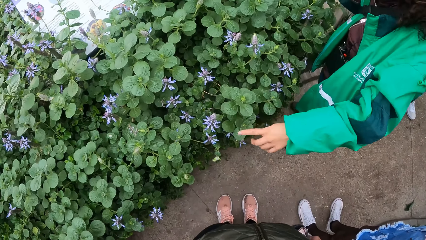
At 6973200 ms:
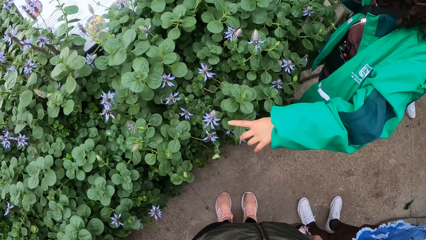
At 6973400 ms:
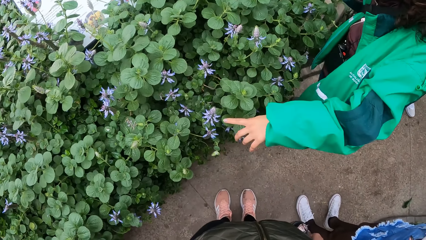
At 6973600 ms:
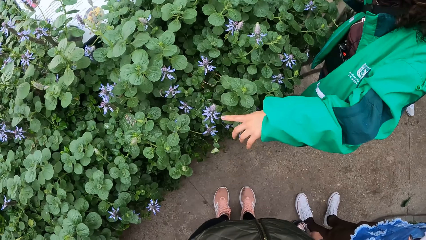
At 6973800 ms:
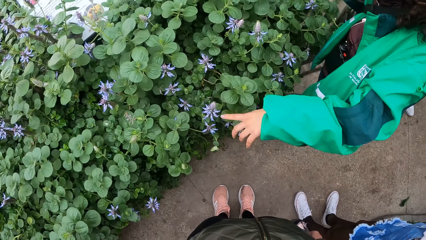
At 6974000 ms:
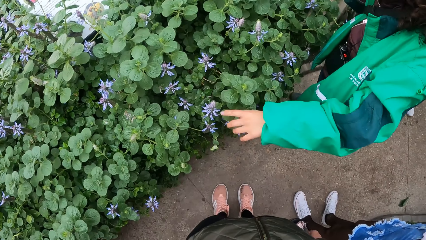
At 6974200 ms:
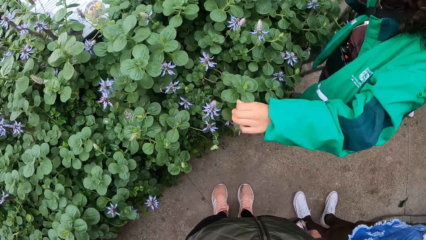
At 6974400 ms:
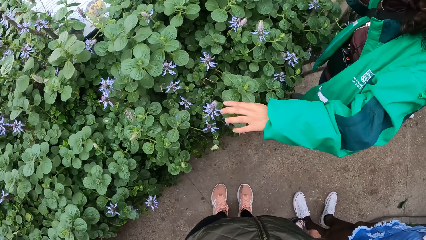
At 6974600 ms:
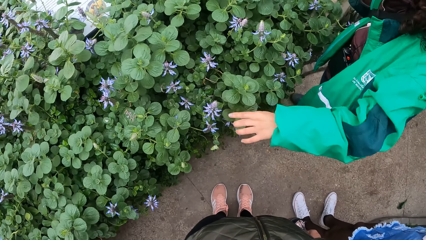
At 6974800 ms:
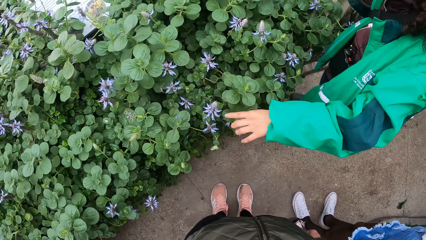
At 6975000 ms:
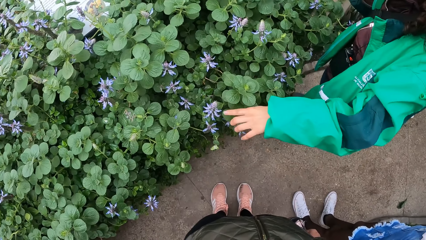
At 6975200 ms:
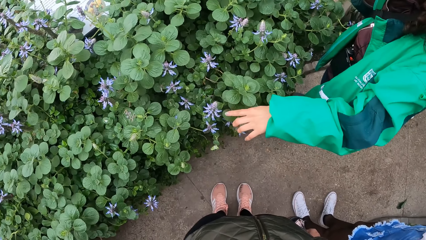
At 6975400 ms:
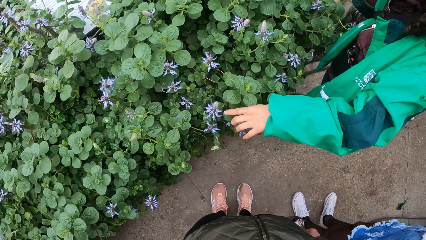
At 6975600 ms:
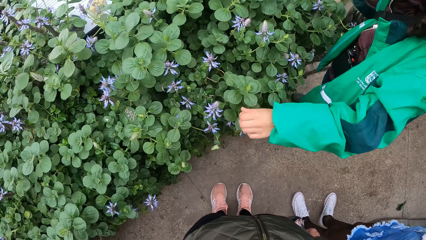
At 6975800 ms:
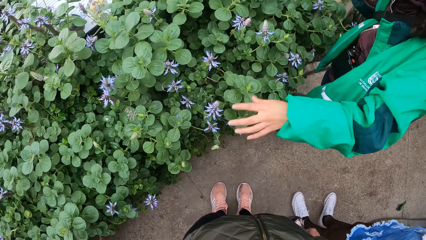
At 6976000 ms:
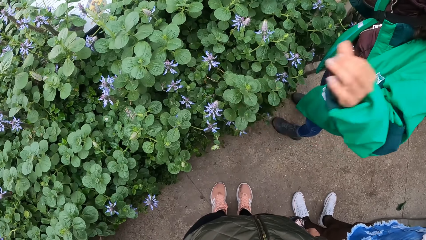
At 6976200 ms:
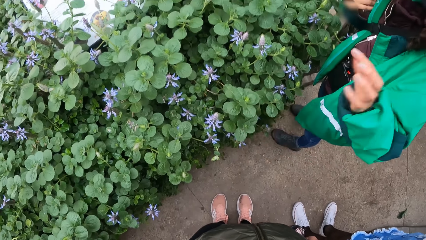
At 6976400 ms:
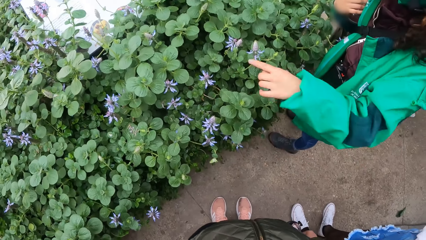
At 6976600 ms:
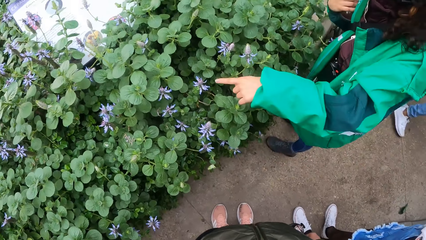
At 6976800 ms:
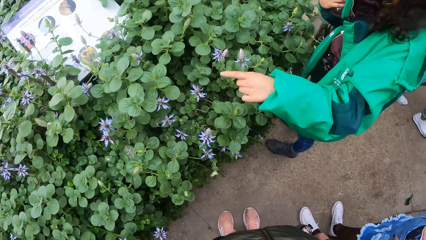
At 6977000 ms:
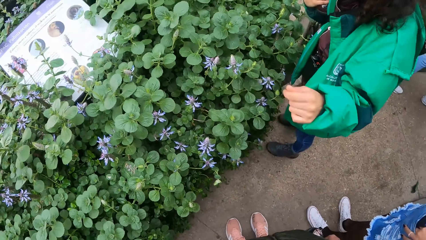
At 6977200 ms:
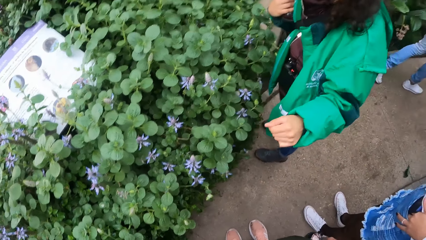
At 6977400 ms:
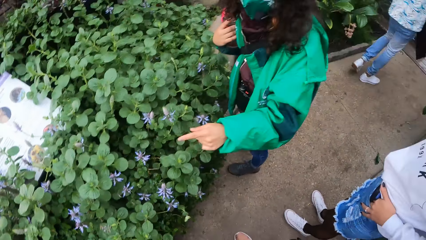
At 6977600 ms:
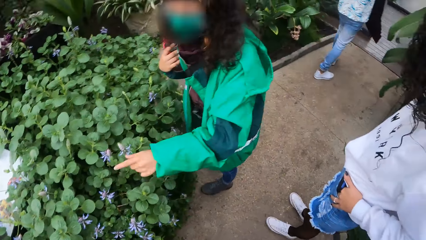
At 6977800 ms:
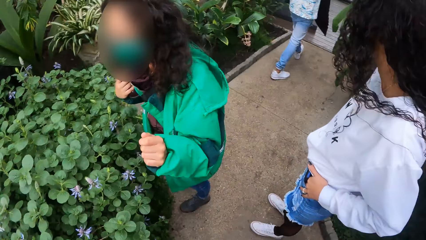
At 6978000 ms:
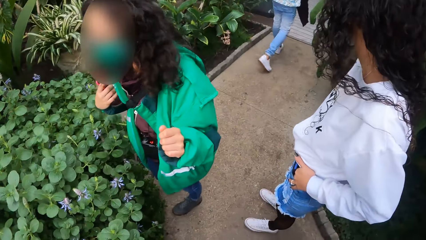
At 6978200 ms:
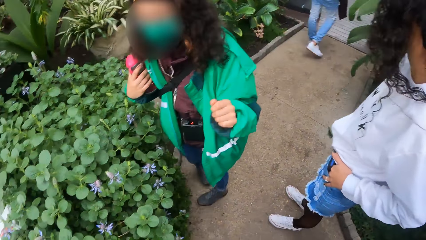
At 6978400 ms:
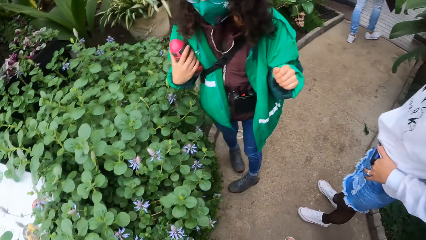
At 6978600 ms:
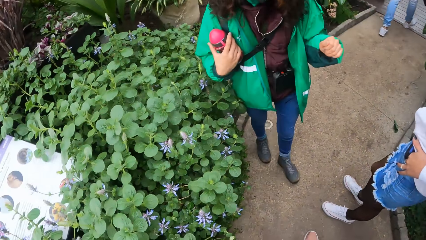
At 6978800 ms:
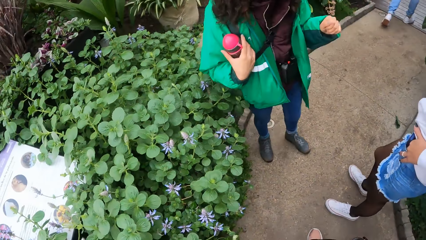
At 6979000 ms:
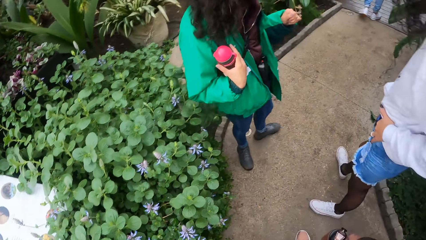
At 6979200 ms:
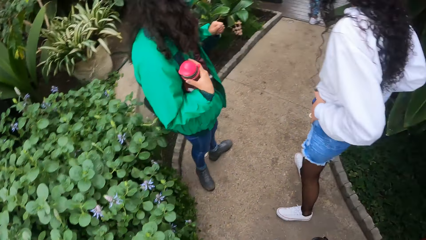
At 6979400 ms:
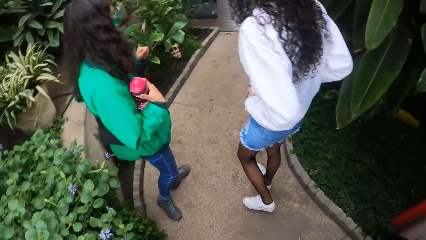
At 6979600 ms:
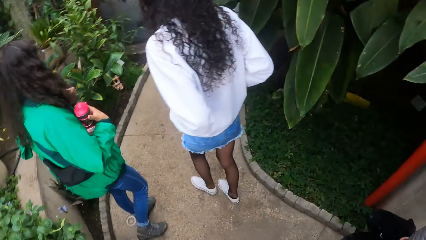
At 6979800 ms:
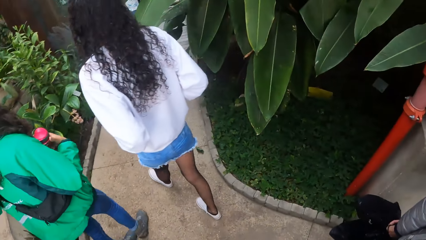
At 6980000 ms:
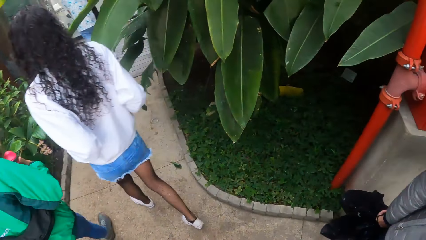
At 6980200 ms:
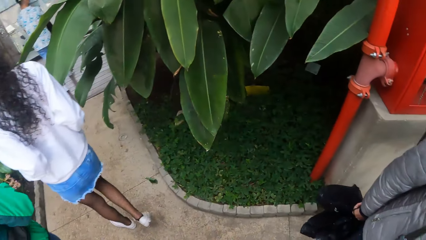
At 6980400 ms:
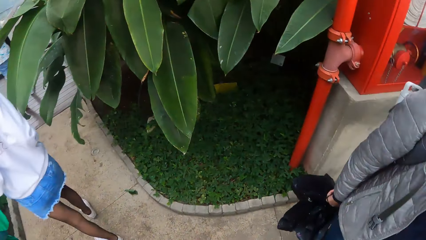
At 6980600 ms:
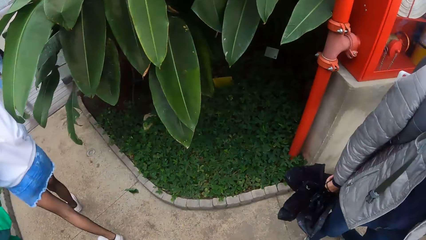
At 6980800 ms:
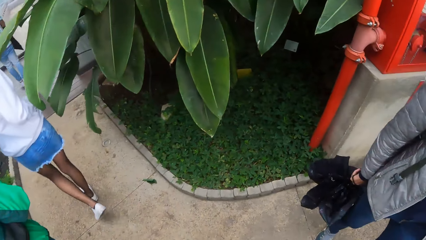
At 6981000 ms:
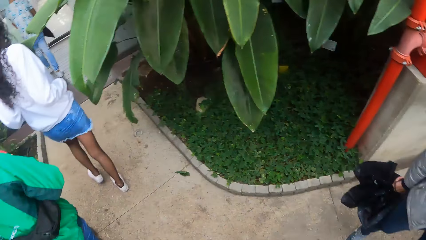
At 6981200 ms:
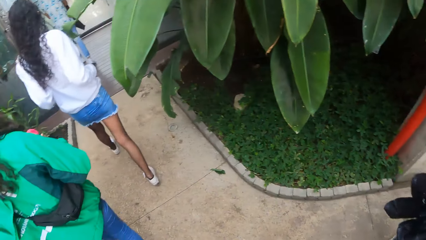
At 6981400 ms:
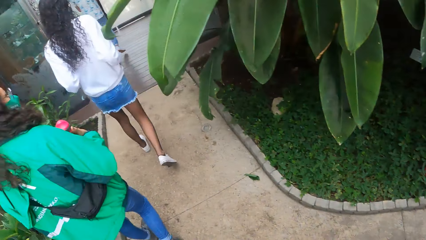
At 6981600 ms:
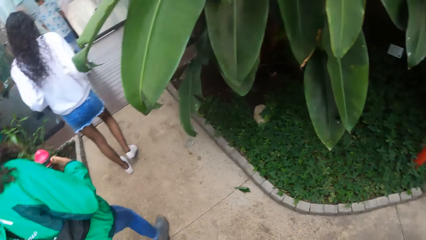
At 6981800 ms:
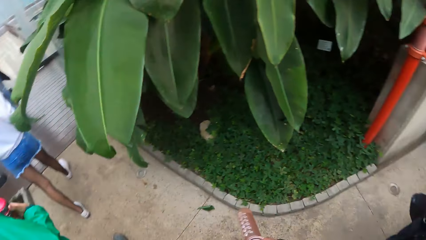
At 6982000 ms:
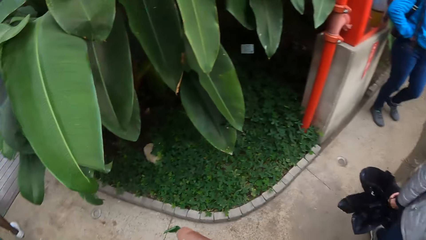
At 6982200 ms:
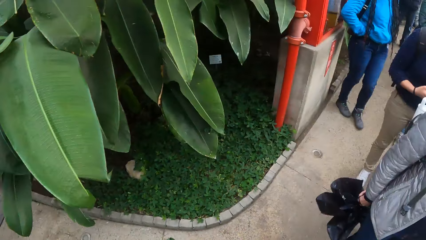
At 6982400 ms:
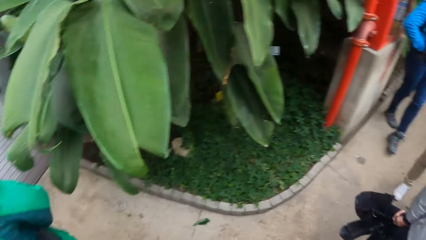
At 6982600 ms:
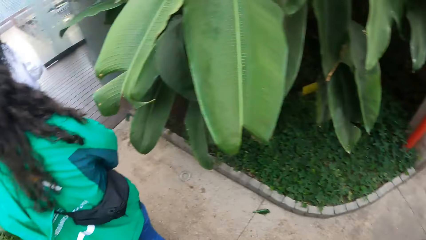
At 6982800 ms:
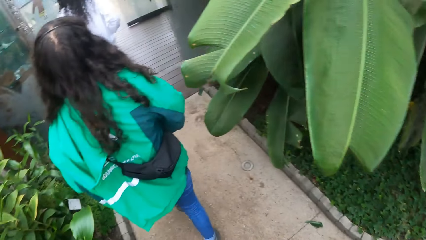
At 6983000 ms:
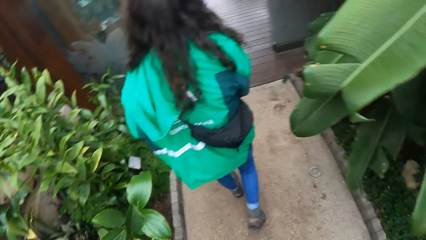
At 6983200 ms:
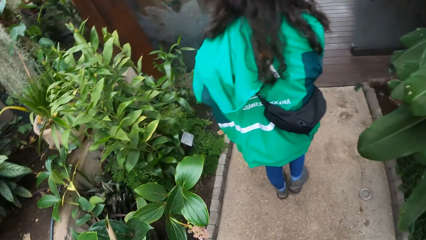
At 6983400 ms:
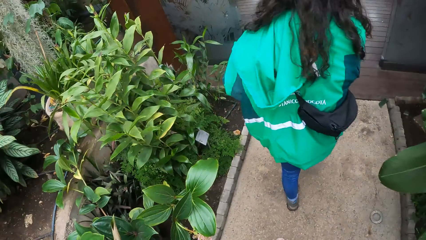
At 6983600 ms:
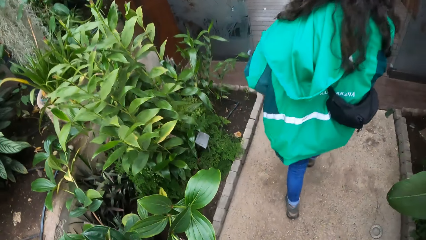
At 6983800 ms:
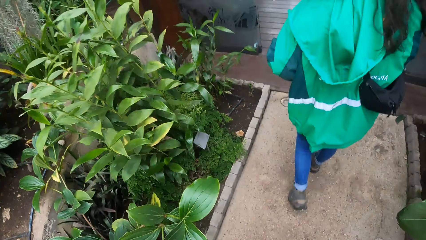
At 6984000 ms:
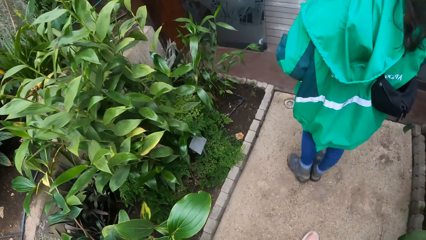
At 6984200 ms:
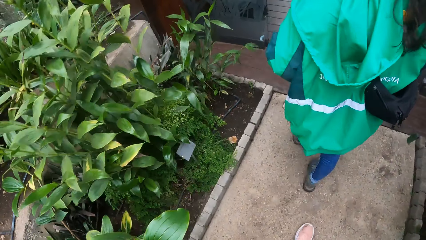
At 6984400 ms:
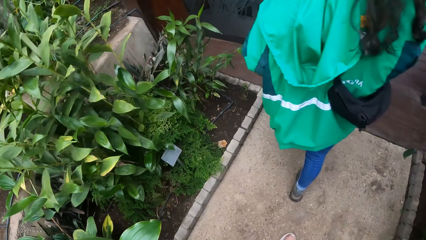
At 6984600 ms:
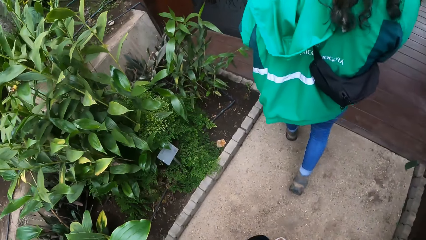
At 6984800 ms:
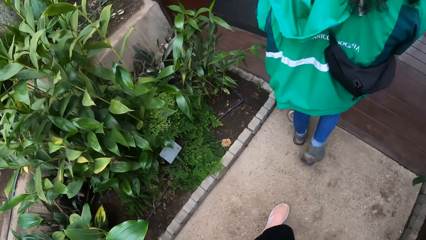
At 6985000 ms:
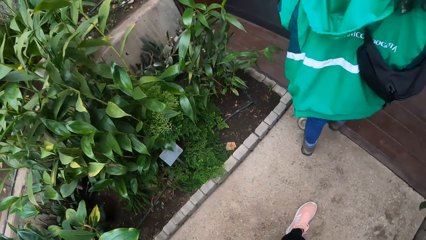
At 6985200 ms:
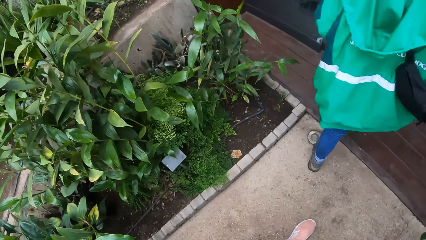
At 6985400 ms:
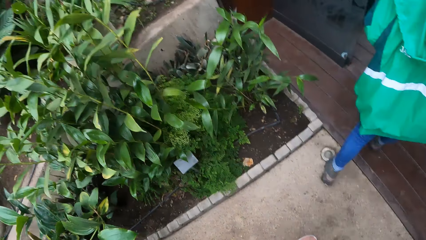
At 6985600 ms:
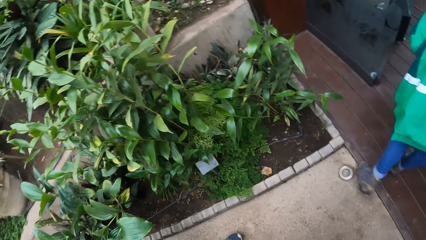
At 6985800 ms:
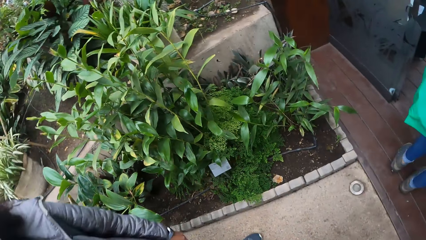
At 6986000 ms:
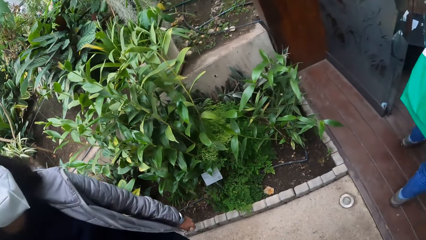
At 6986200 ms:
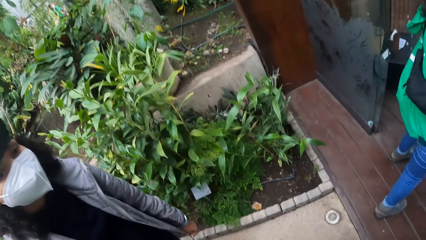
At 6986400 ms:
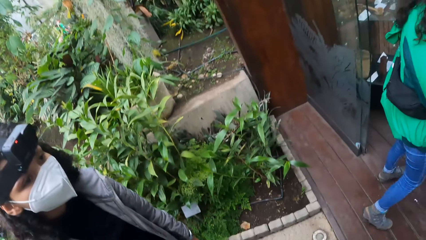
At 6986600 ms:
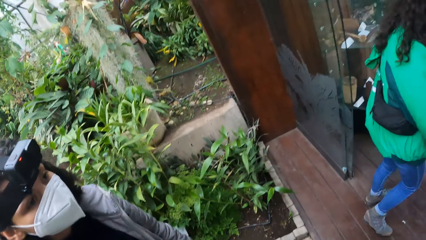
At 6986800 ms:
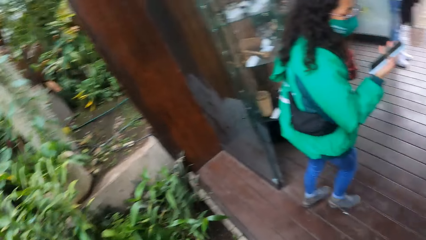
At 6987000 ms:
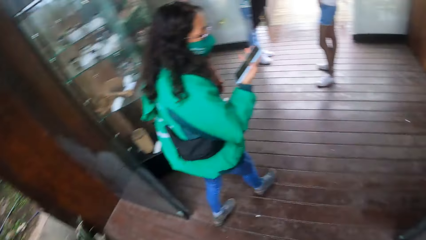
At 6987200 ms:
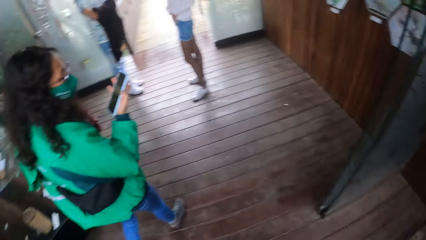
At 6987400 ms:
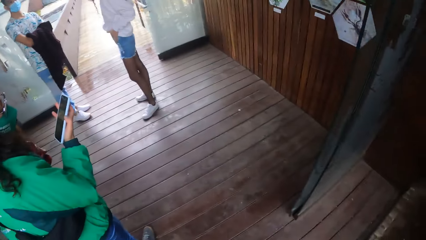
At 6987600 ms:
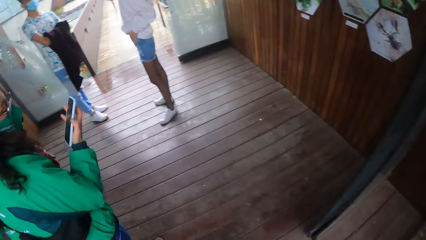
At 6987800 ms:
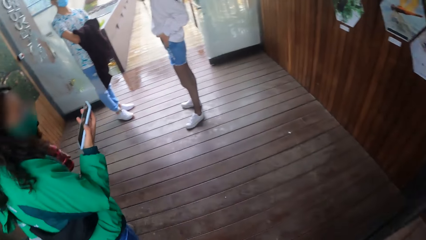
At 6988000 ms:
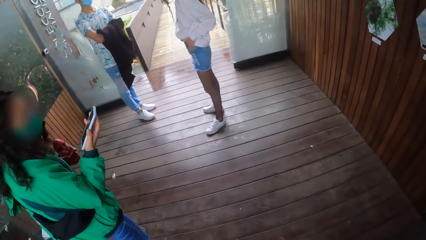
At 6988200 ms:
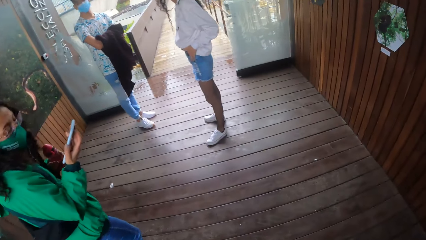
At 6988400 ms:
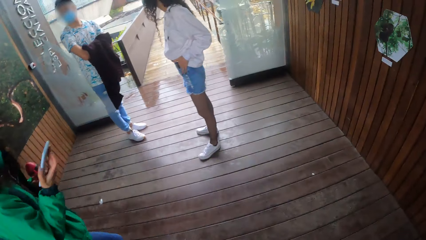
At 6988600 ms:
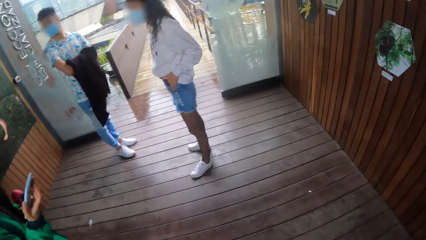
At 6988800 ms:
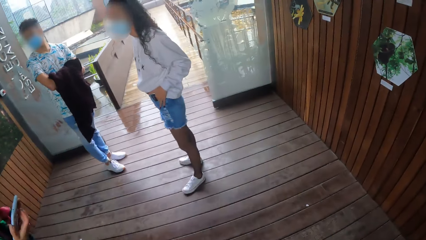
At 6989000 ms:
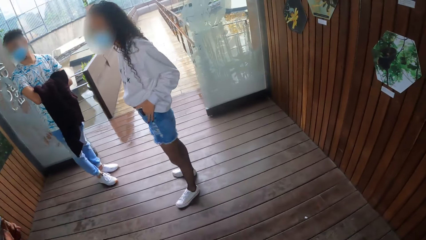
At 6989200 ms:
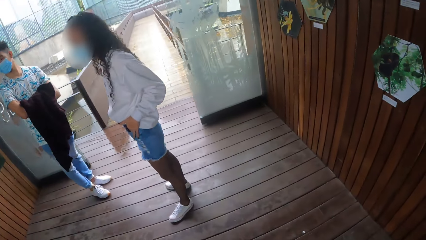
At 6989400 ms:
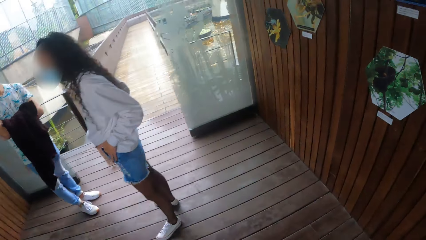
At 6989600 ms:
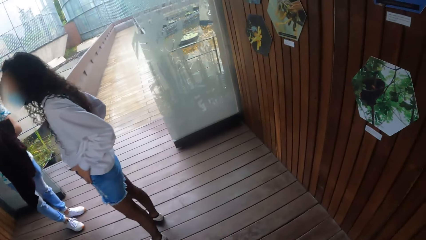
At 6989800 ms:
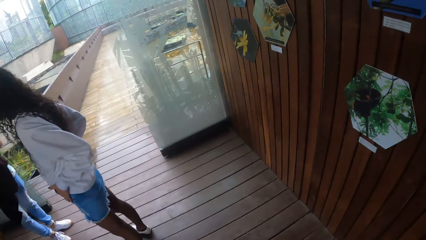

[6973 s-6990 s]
A person points on the flower plant. The person points on the flower plant again. The person turns. Another person and the first person walk around. The camera wearer looks around. They walk around. The first person holds a phone in her right hand. The camera wearer walks out of the garden.
